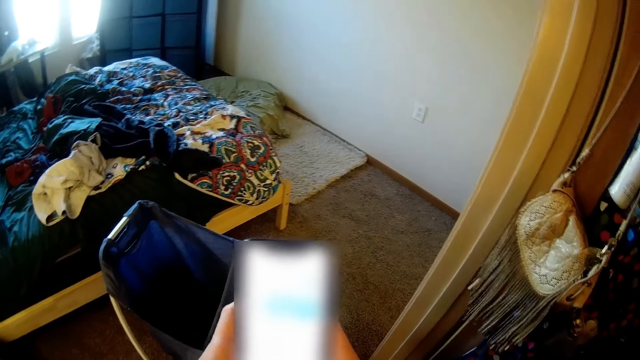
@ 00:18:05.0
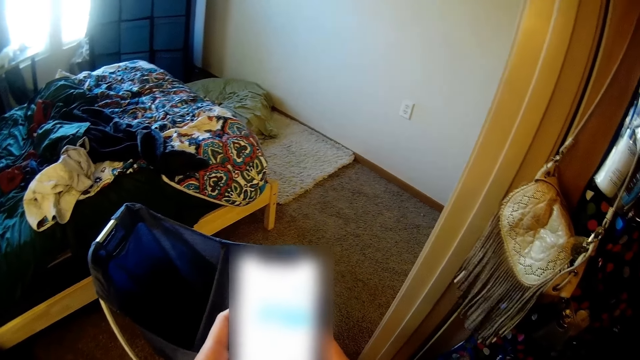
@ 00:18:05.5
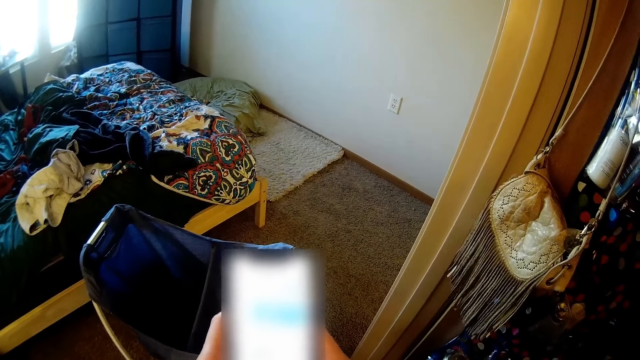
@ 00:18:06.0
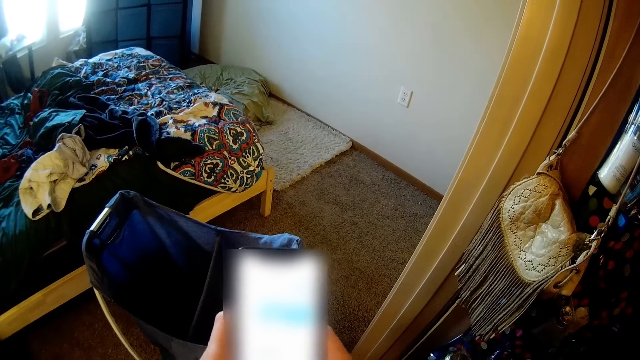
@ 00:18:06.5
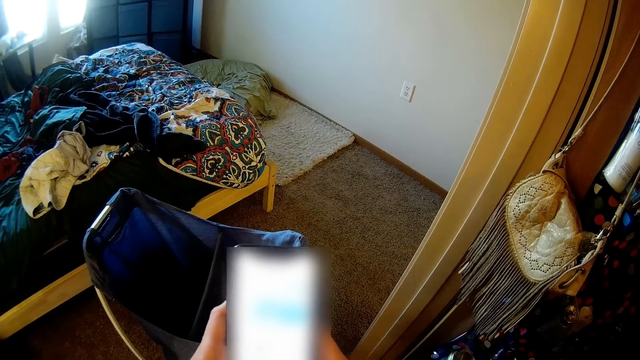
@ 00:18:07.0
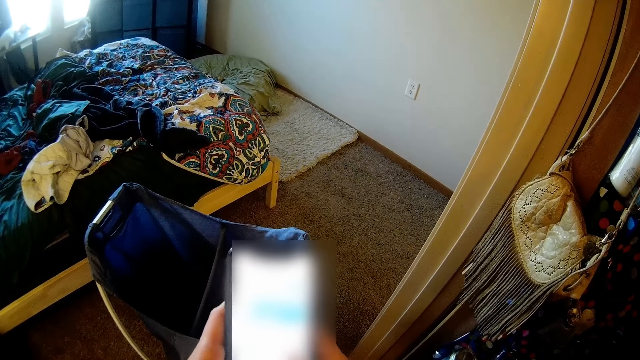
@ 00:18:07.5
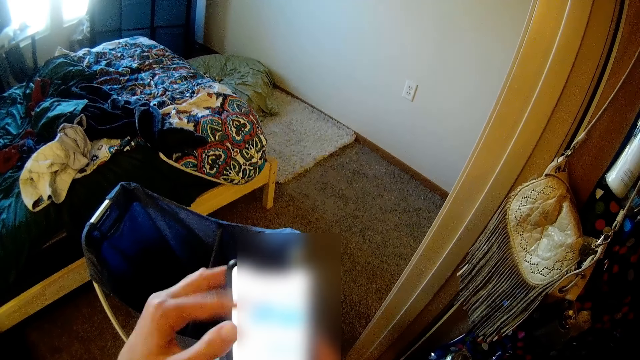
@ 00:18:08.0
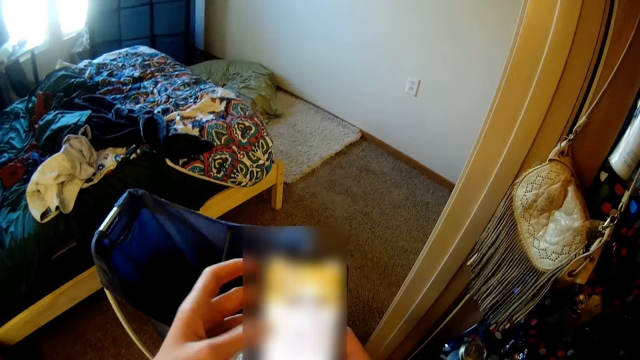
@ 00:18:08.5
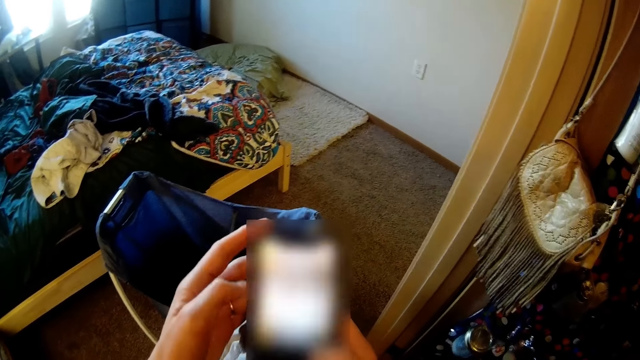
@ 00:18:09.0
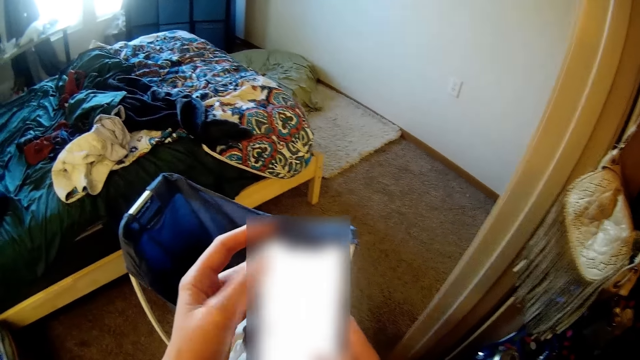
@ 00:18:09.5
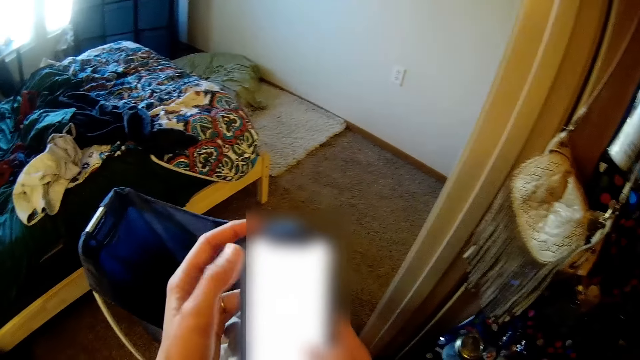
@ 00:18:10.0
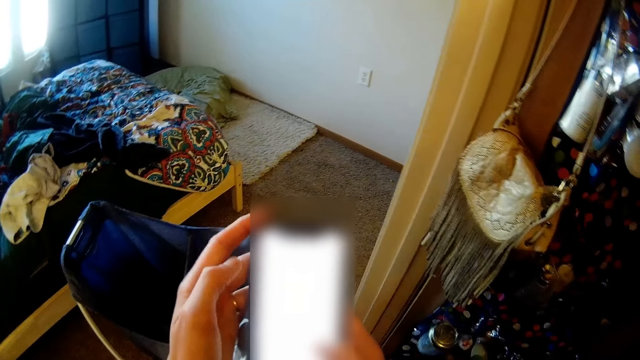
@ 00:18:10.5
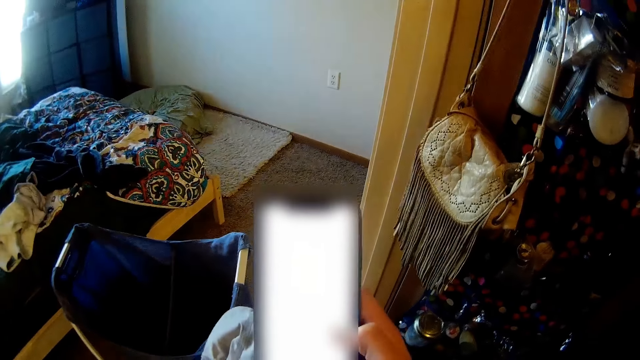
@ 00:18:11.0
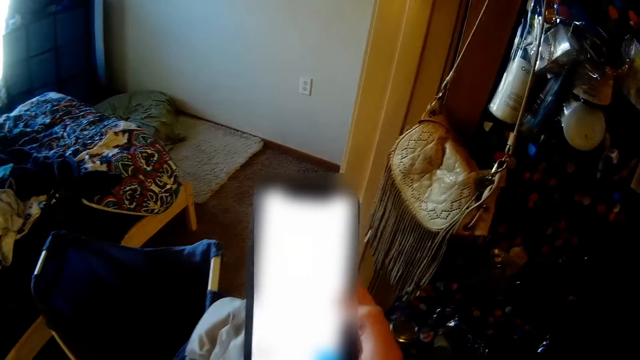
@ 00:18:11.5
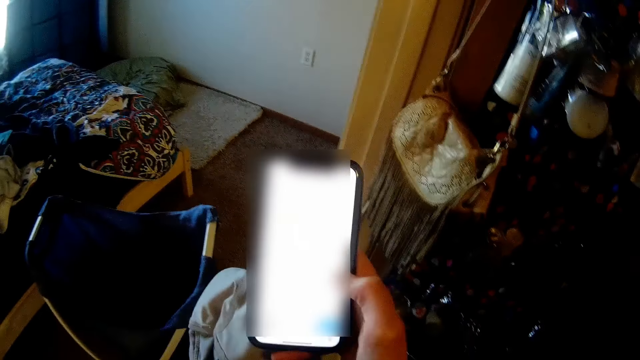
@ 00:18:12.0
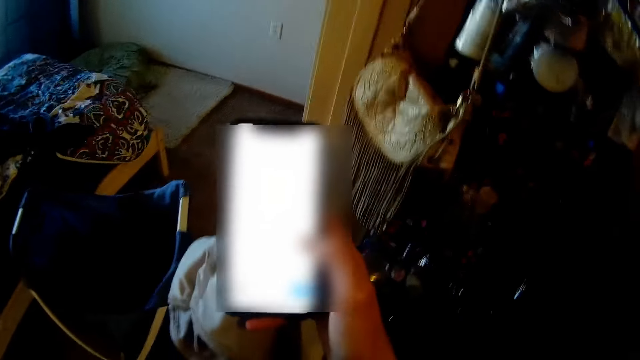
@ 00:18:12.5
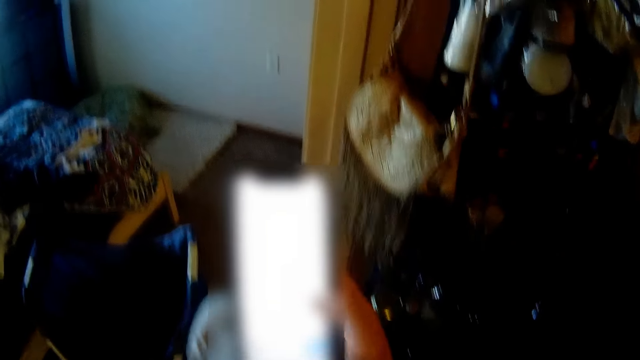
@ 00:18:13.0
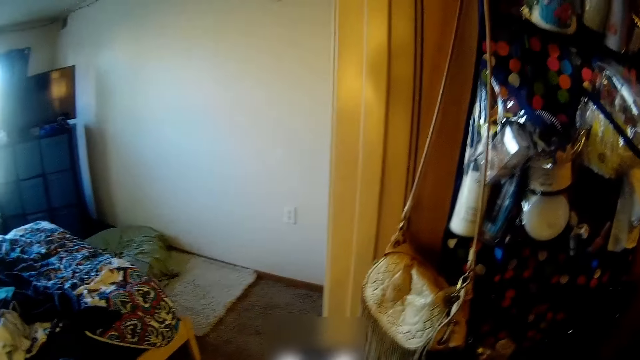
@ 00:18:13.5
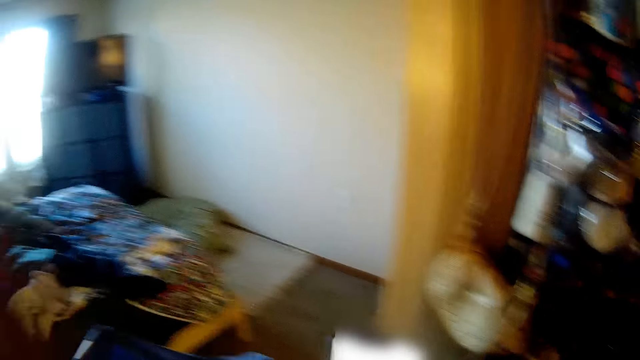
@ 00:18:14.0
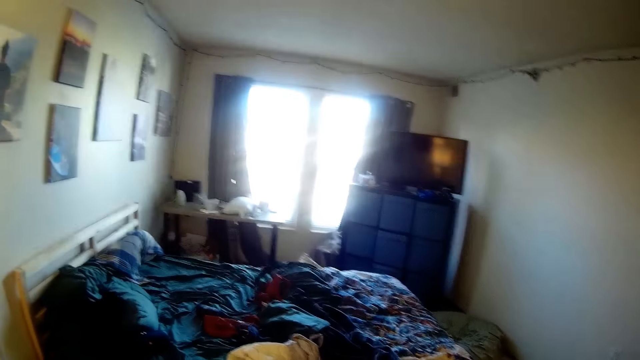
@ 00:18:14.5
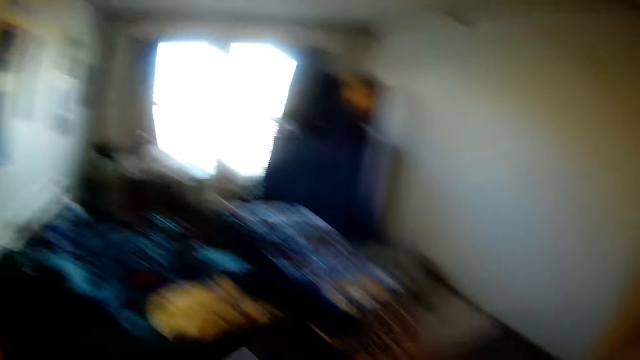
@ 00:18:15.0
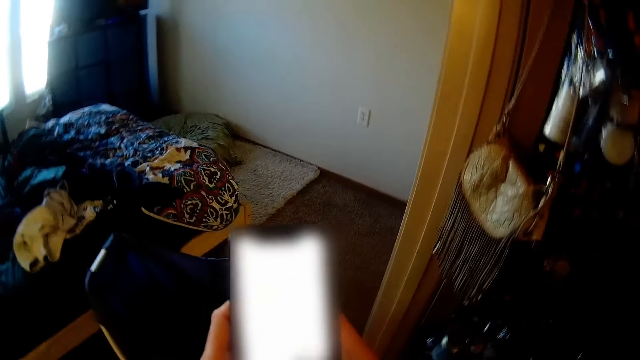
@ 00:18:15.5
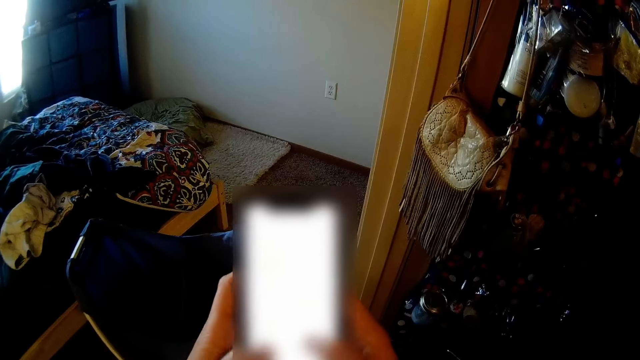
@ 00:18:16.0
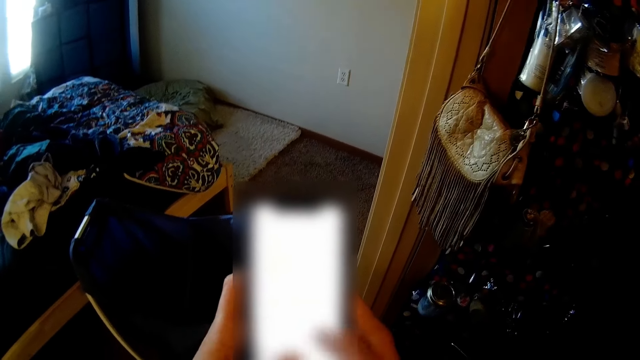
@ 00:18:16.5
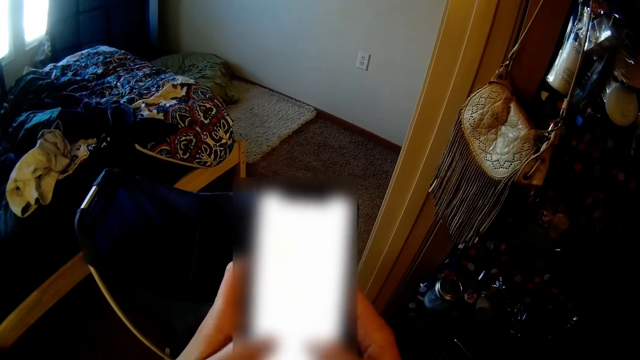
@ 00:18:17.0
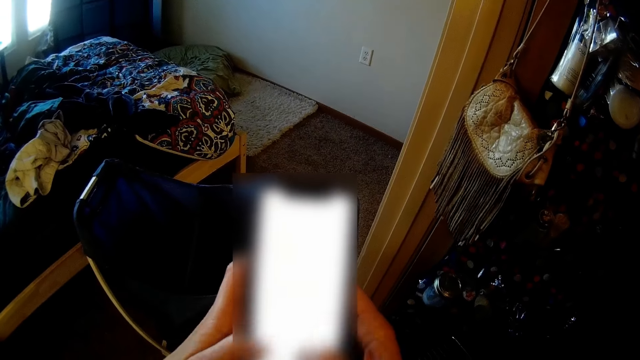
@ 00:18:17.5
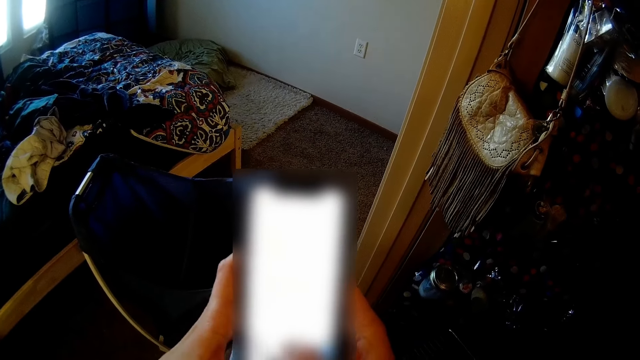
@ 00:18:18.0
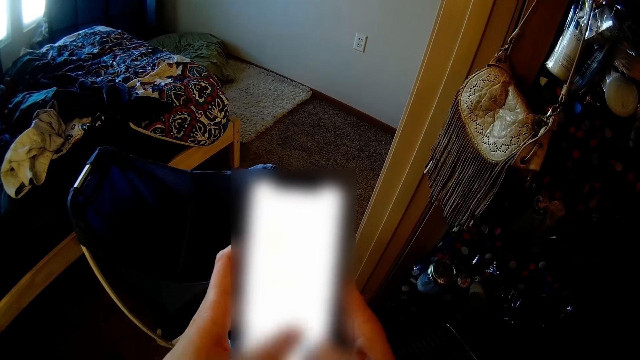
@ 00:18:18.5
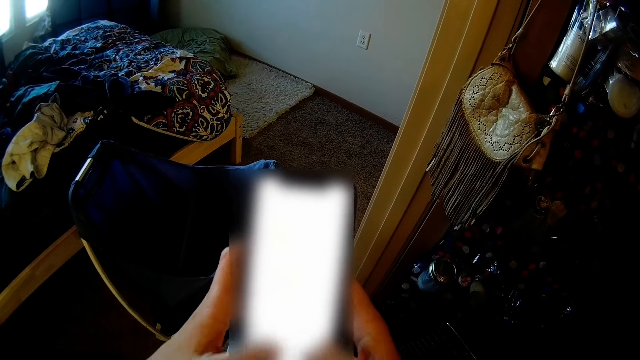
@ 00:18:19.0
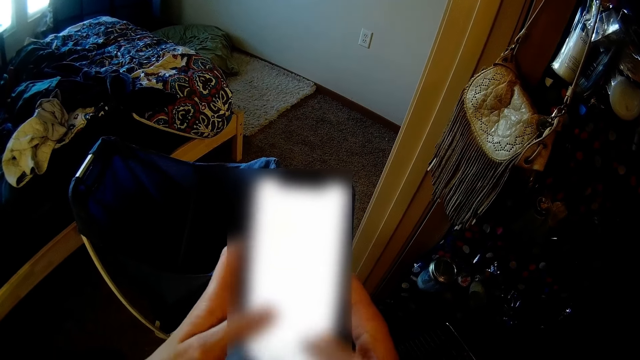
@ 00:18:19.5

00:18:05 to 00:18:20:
The camera wearer uses the phone.

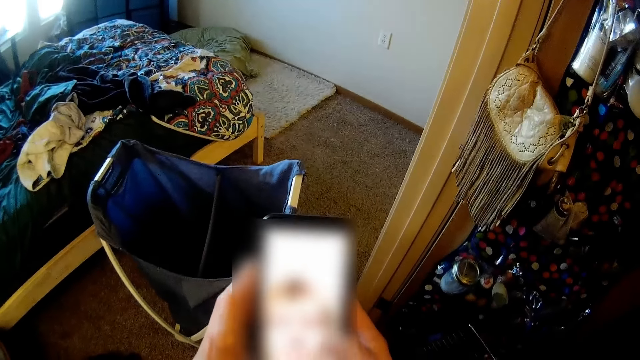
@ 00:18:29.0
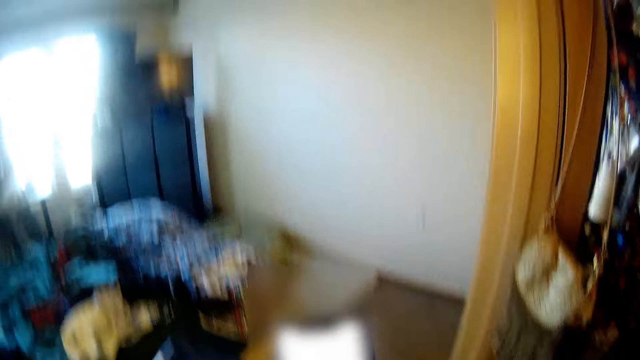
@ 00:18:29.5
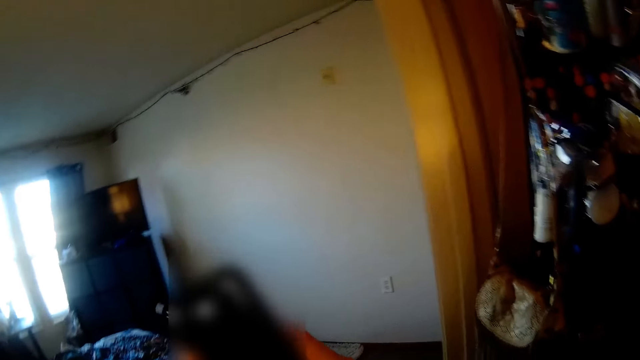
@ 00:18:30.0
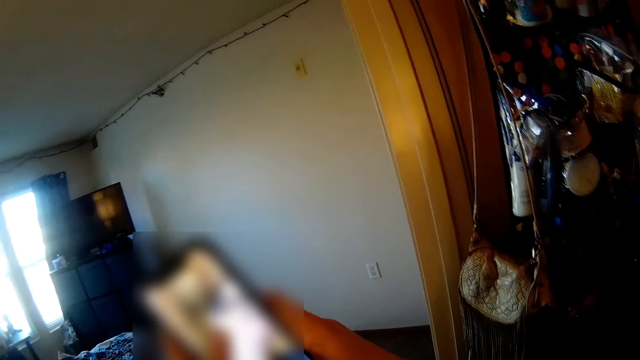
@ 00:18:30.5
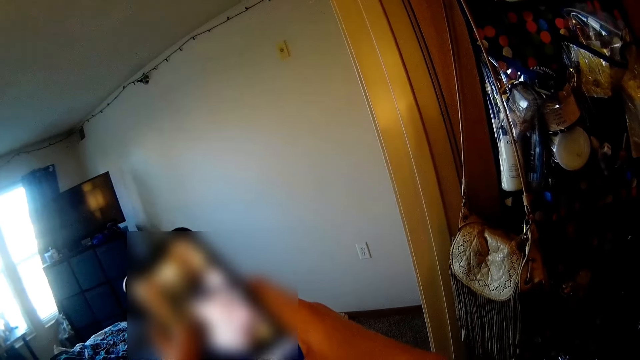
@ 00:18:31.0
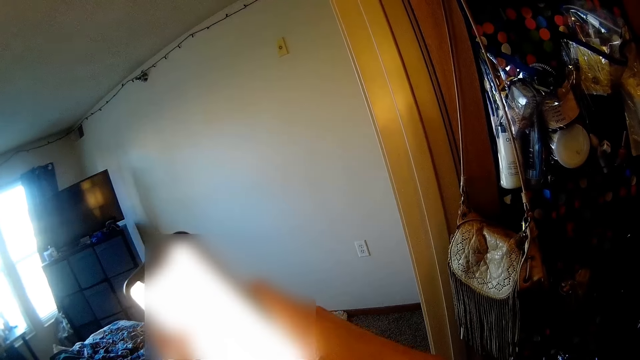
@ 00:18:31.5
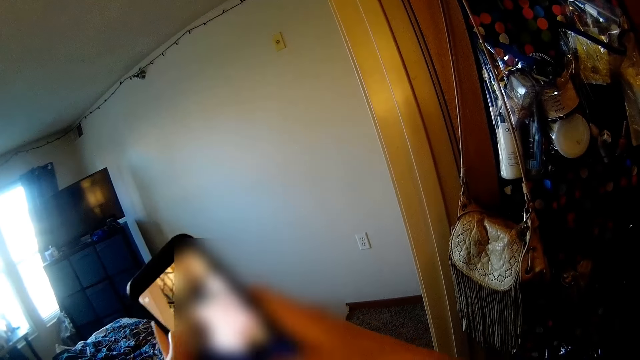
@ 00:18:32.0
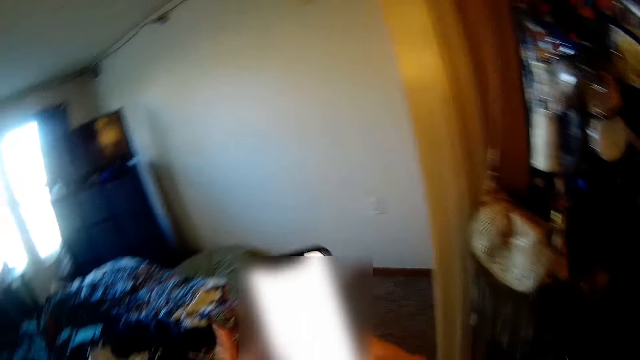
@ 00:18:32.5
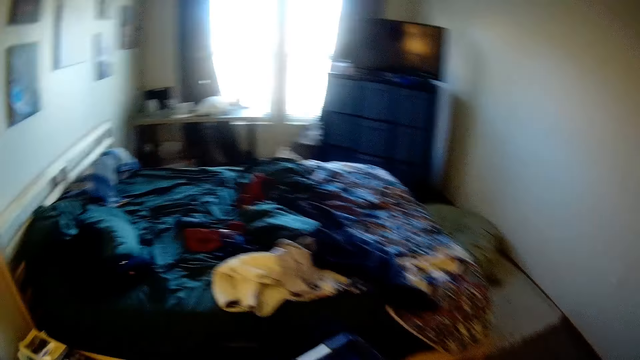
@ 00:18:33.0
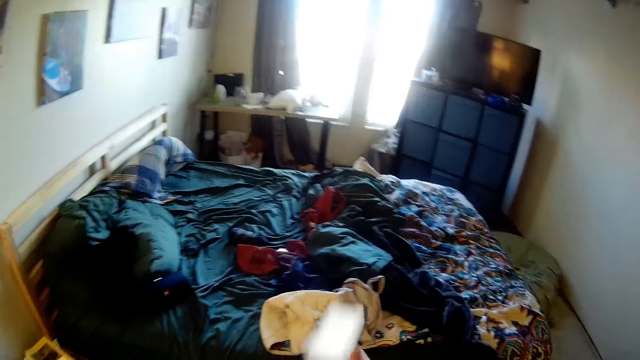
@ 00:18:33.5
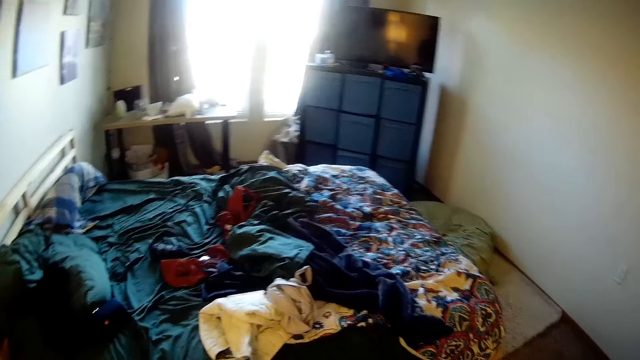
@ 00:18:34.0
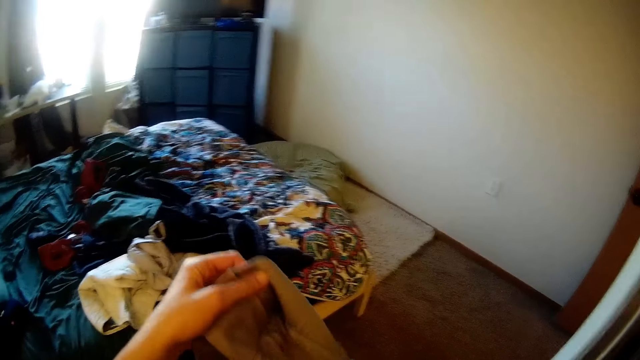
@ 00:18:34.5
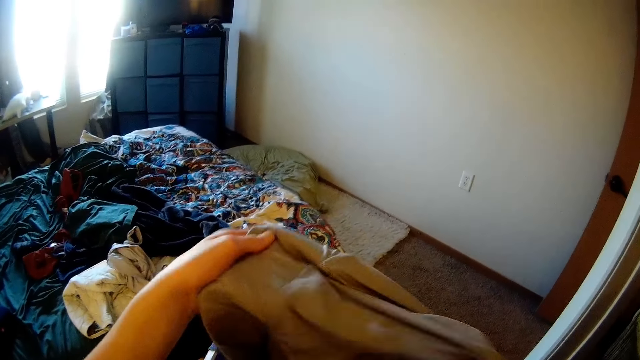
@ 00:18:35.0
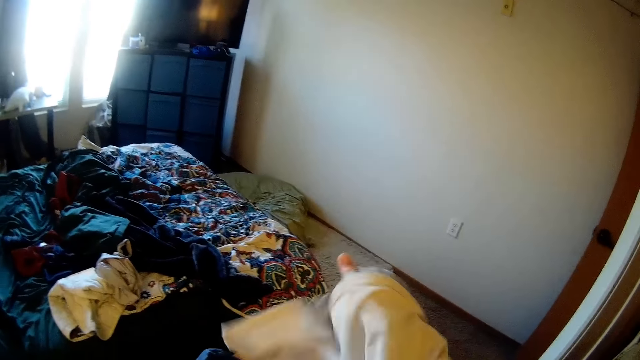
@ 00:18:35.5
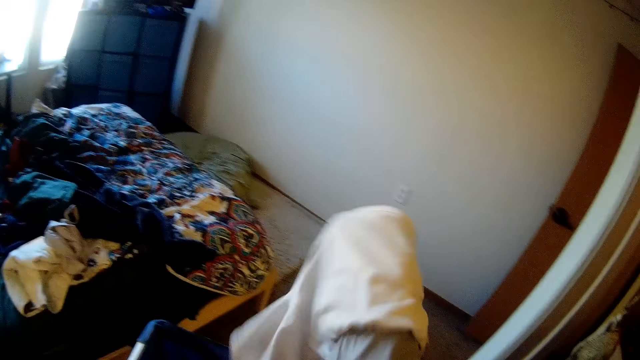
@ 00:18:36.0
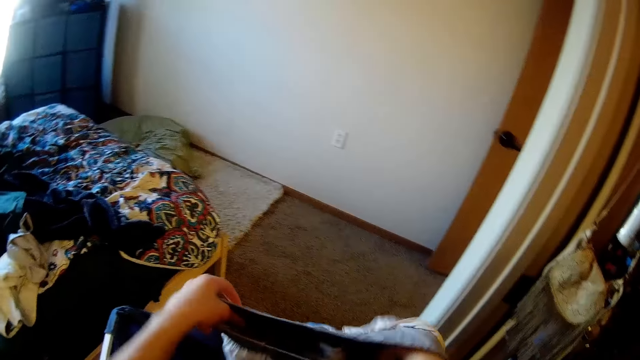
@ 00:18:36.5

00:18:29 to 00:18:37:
The camera wearer walks towards the bed. They put the phone on the bed. They throw the phone on the bed. They pick up a cloth.
